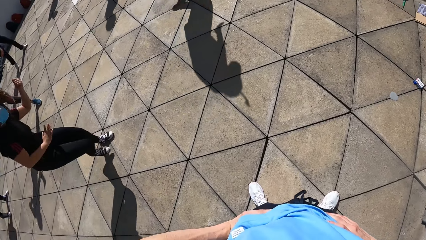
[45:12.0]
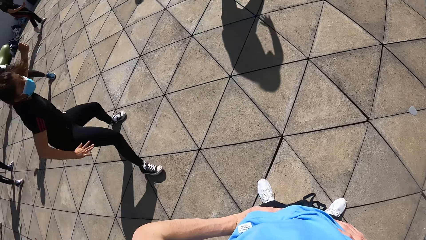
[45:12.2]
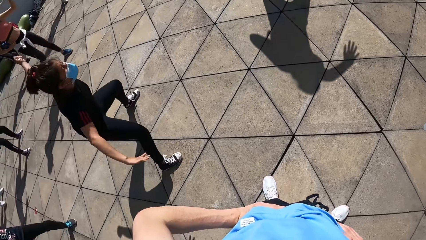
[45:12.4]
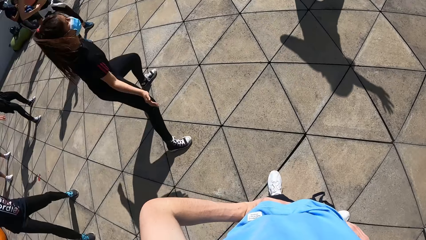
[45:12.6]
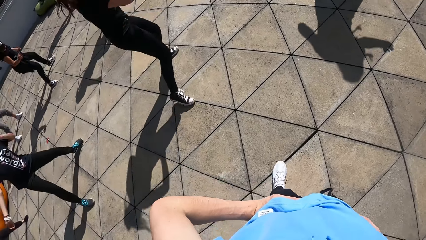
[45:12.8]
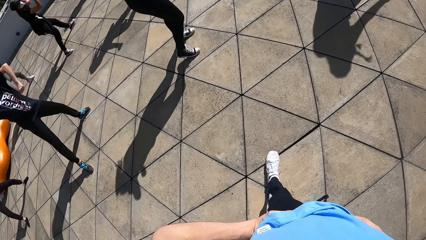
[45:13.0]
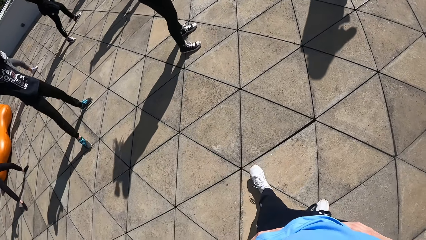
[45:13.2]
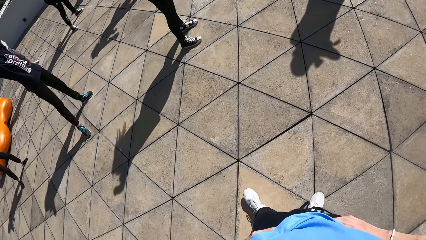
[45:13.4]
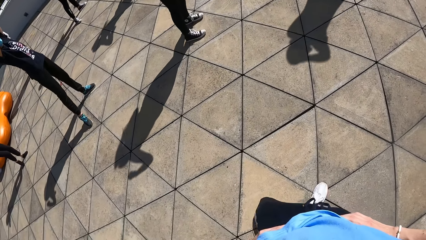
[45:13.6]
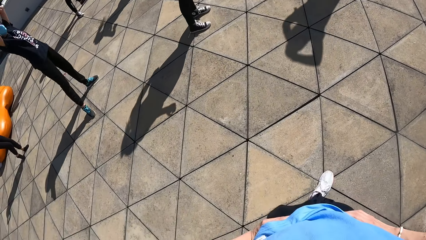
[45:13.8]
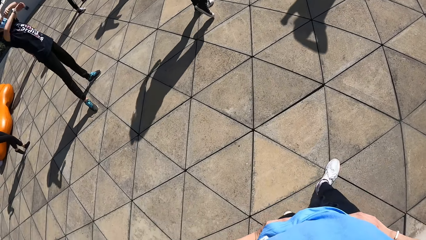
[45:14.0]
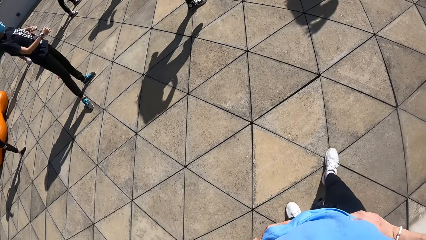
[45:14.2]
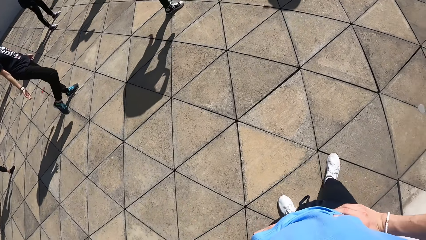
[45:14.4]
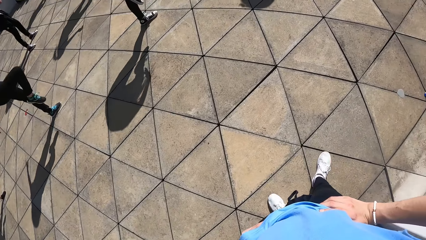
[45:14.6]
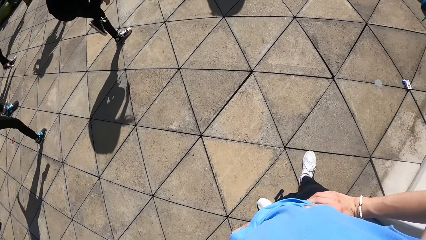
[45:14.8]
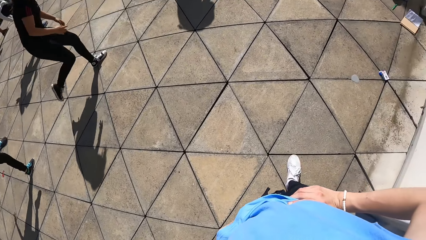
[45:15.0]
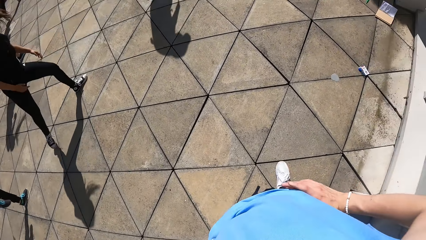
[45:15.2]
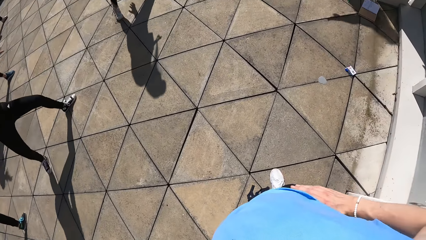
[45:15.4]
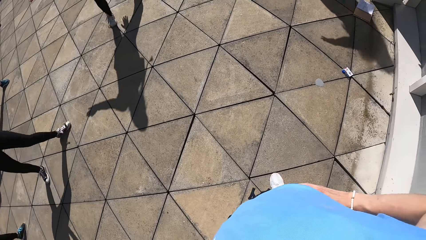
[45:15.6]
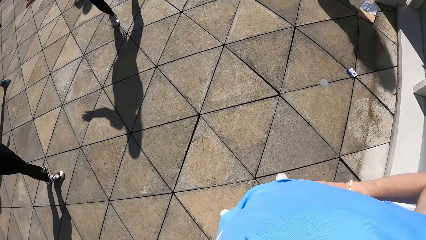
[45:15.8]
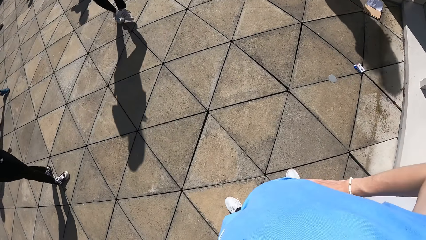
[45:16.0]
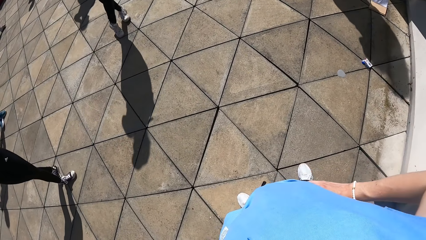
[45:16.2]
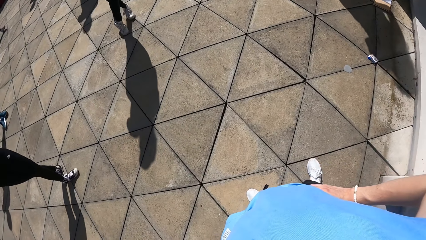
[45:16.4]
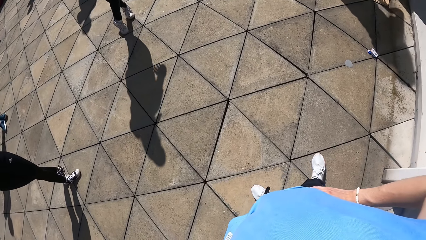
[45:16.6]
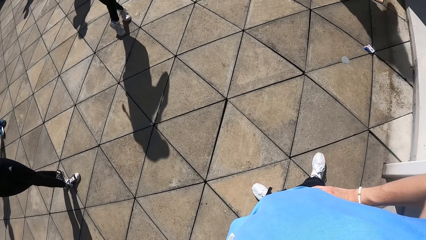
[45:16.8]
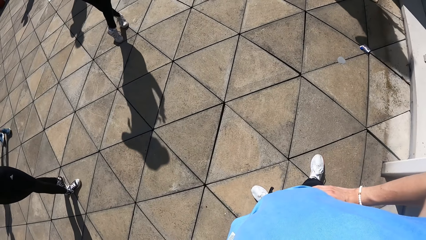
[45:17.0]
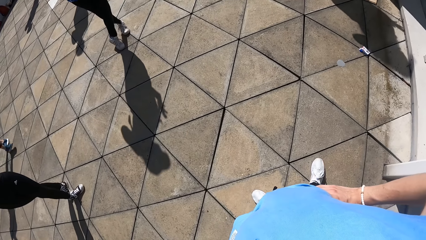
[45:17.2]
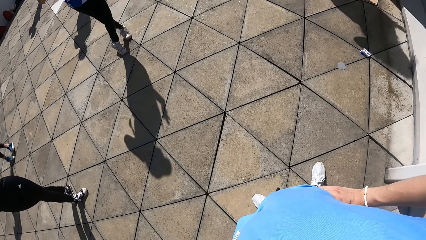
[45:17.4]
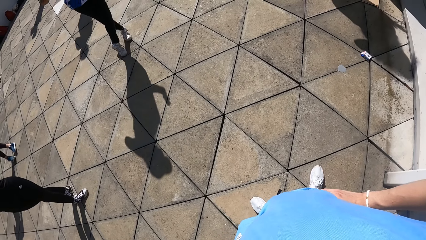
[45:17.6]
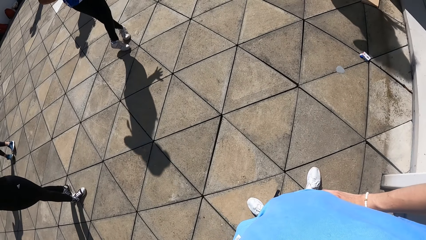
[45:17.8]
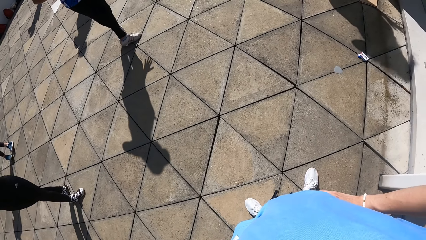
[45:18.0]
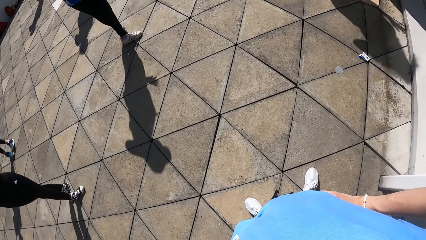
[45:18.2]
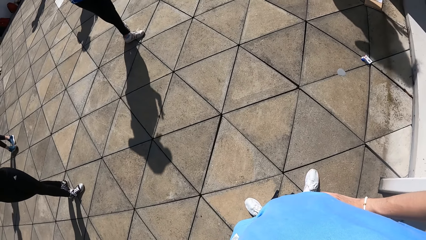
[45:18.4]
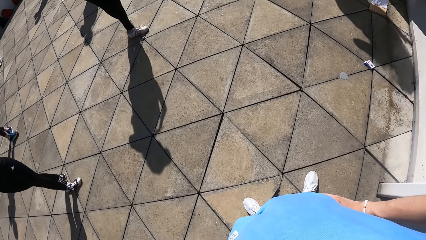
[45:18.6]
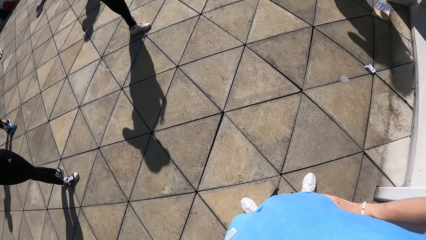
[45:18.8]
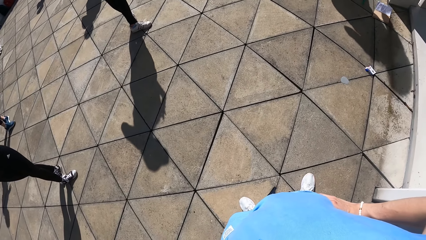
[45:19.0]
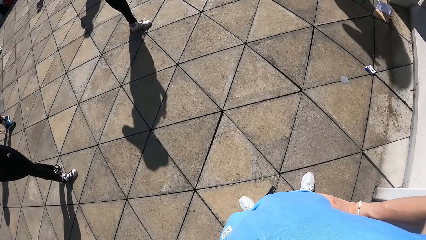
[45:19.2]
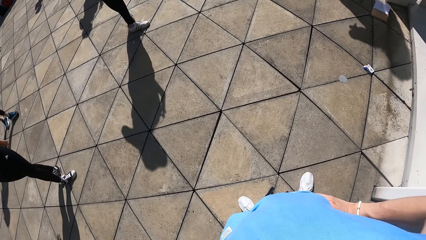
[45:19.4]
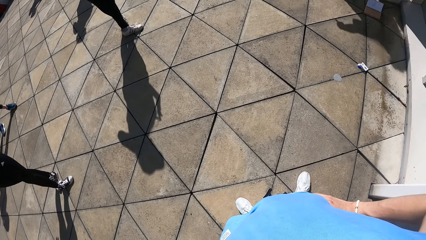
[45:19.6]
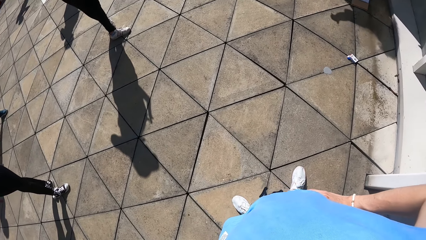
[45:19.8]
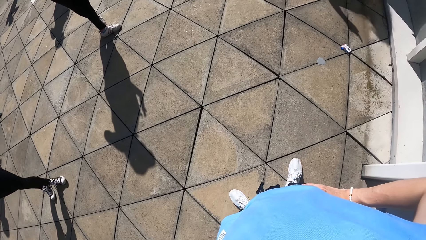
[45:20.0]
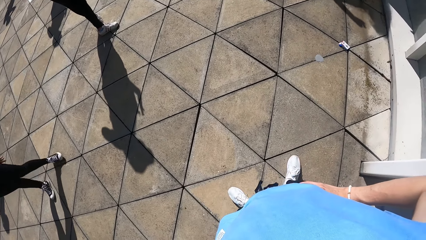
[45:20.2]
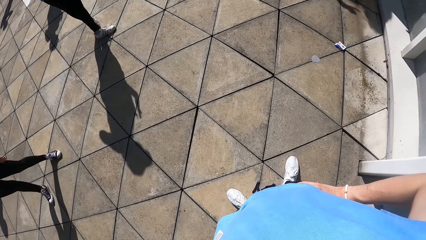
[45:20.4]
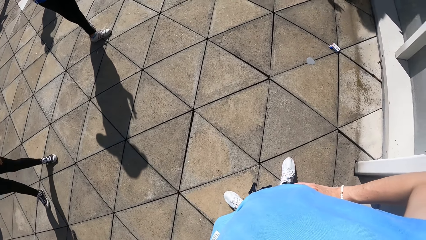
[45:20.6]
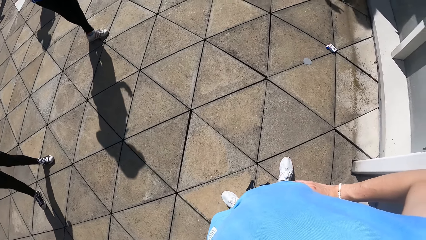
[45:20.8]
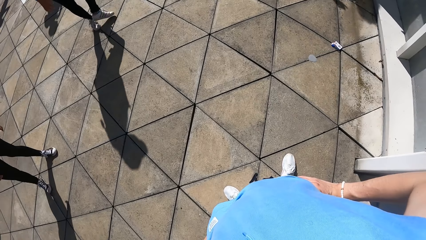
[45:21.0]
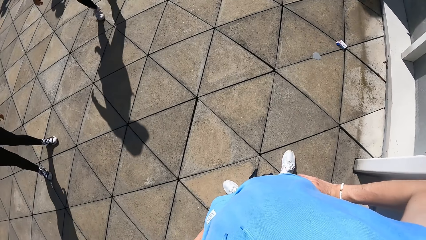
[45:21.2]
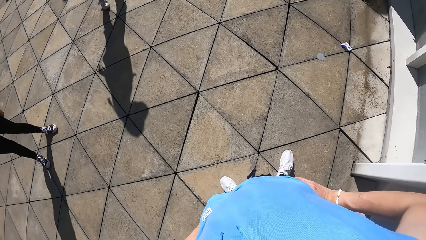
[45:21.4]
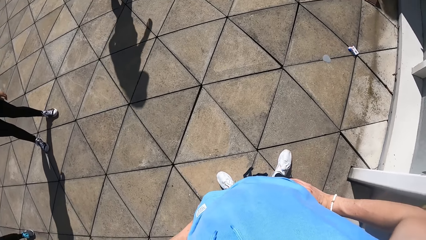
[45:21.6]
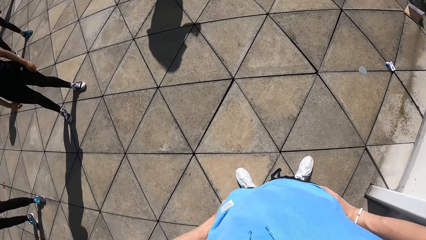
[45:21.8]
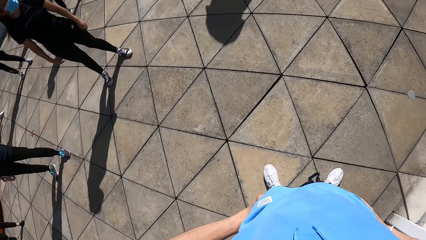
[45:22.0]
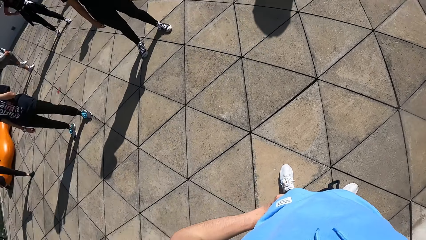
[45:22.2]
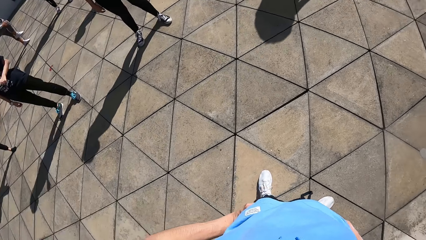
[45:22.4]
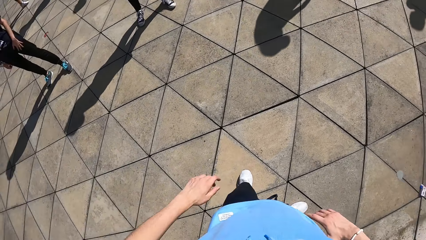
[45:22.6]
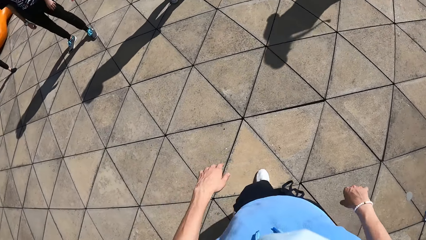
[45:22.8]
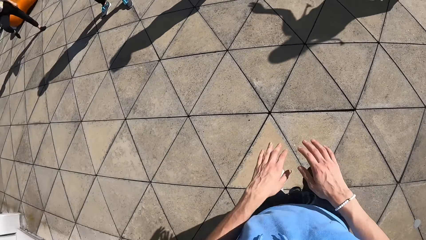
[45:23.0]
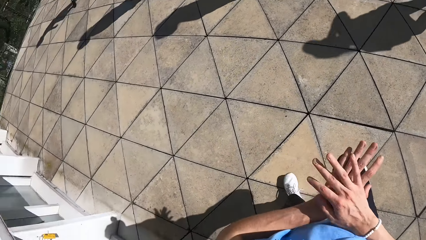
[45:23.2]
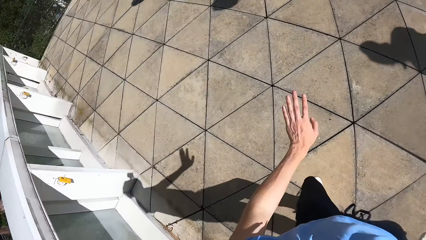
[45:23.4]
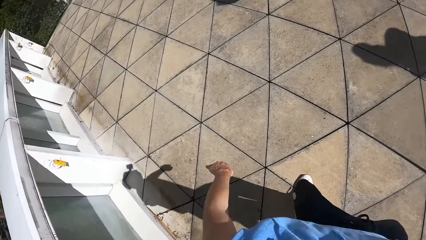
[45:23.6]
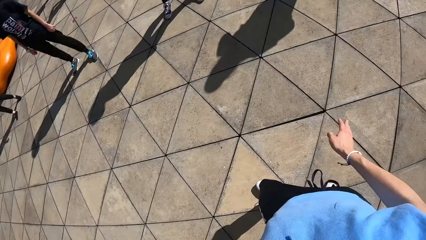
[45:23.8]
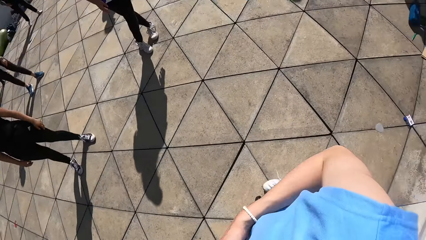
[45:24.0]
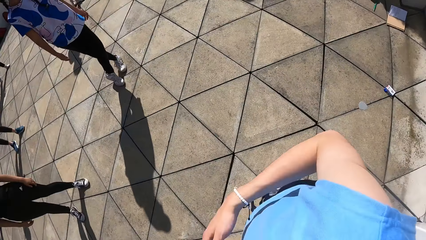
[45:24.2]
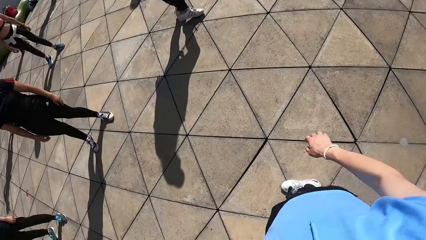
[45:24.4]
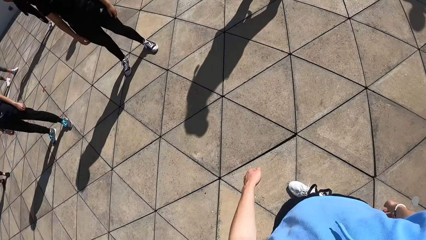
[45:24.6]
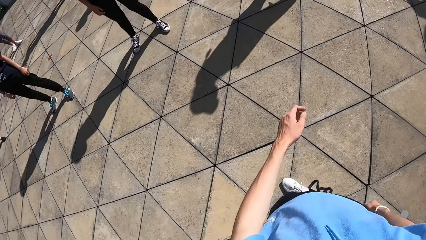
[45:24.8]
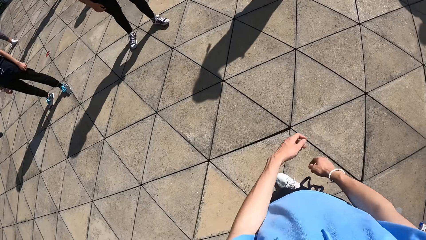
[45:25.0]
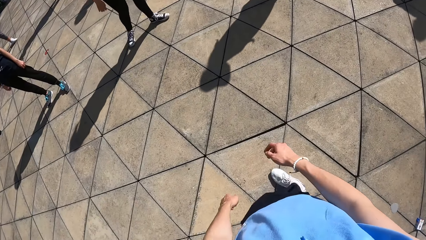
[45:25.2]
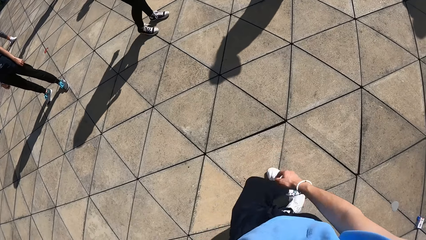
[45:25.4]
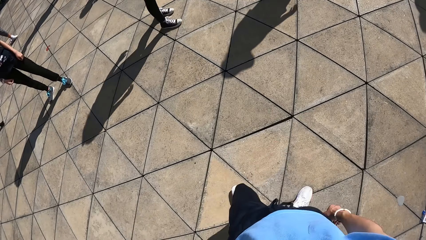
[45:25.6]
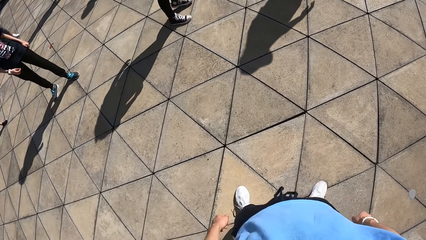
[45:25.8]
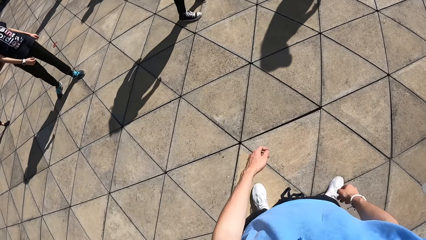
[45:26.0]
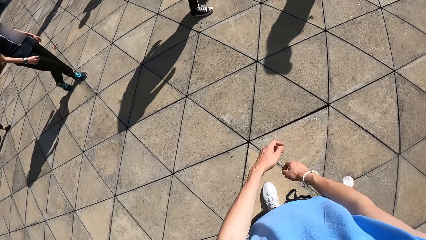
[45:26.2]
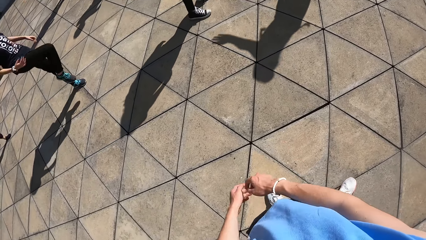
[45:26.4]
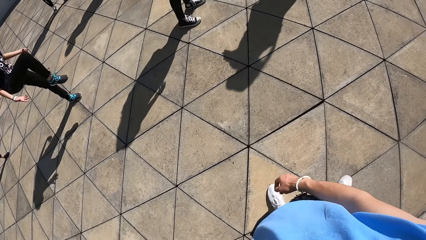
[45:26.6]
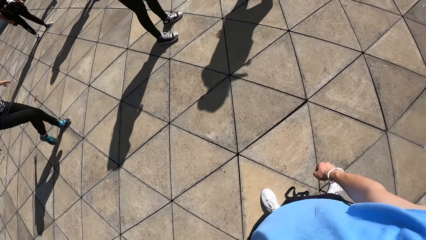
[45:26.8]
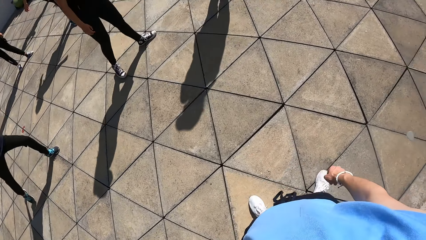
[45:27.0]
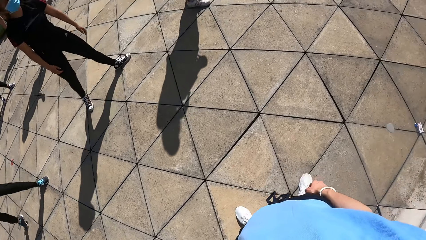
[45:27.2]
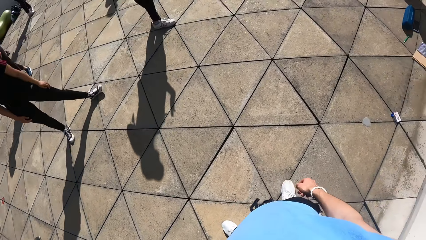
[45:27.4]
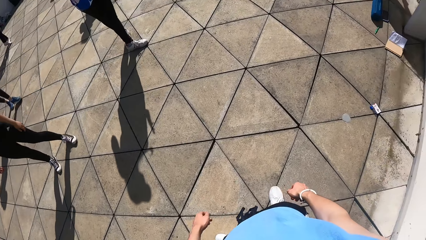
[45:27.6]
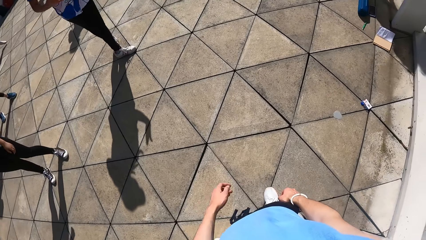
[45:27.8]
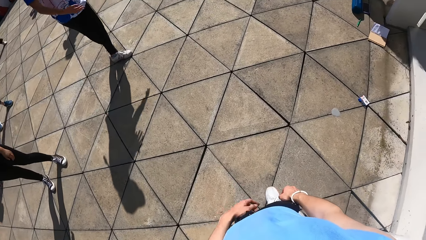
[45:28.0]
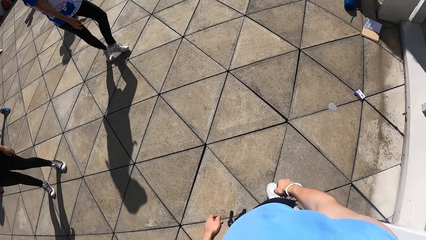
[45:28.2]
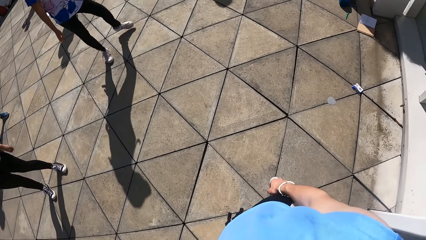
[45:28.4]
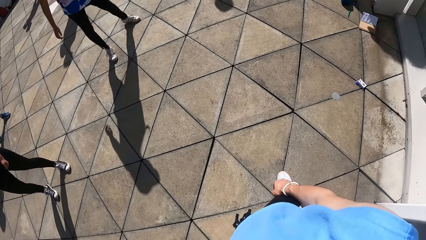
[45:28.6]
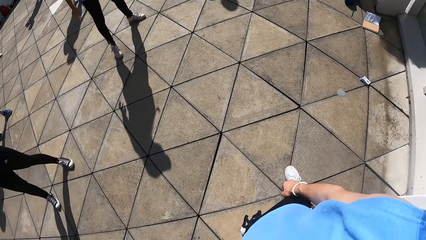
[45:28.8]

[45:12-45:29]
The woman spaces out her right leg on the floor and stretches her right hand. A person does exercise. Another woman raises her right leg from the floor. The first woman raises her right leg from the floor. The camera wearer holds the waist with both hands. They dance with the group of people. They rub the back of the left hand with the right hand. They look around. They move the left leg and put both hands together.
